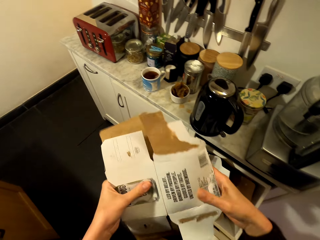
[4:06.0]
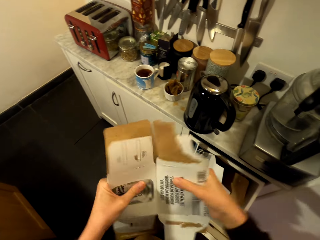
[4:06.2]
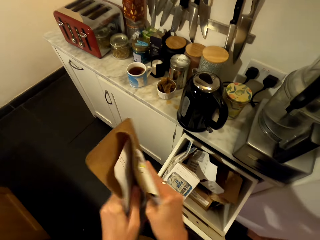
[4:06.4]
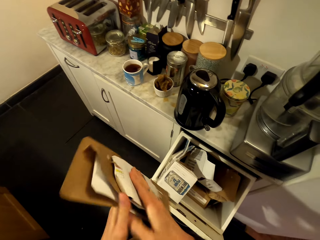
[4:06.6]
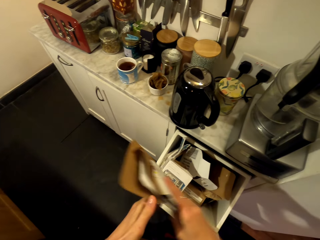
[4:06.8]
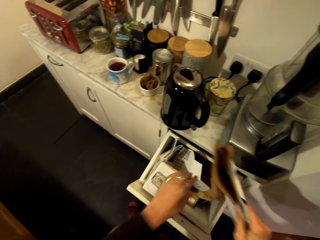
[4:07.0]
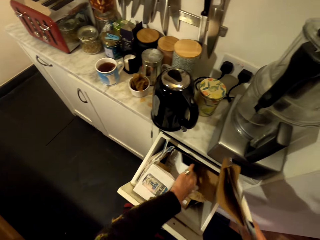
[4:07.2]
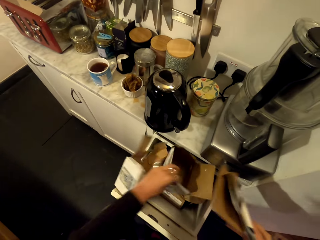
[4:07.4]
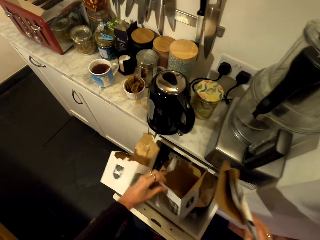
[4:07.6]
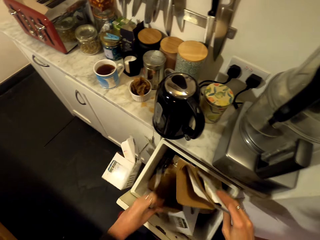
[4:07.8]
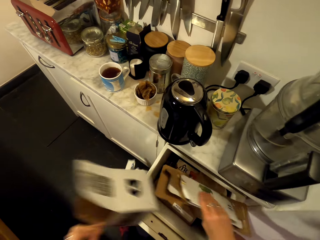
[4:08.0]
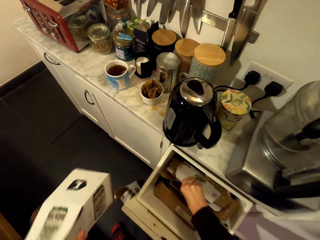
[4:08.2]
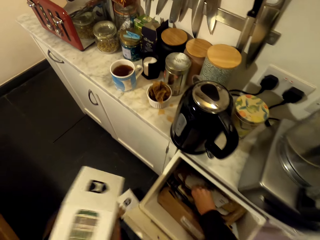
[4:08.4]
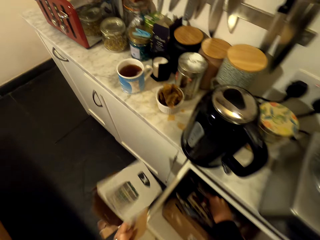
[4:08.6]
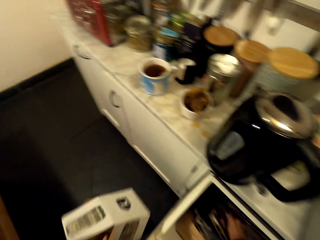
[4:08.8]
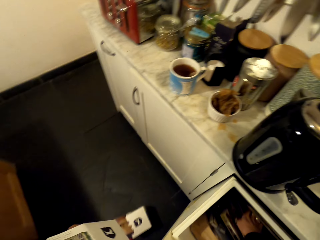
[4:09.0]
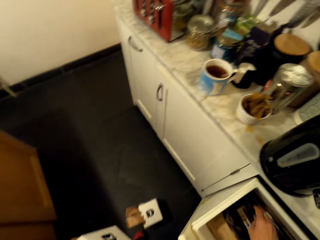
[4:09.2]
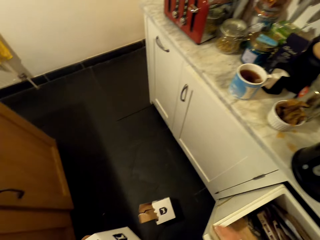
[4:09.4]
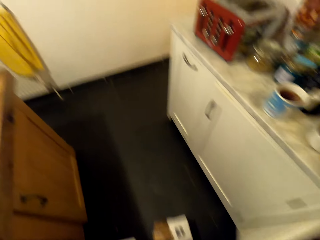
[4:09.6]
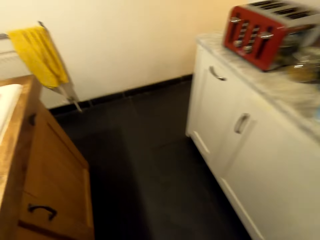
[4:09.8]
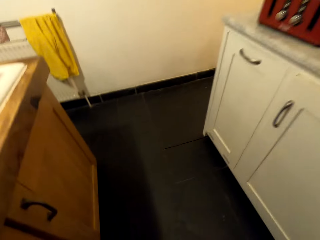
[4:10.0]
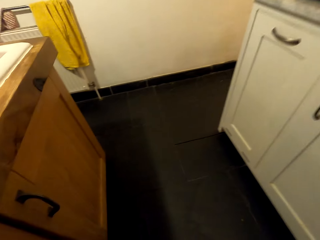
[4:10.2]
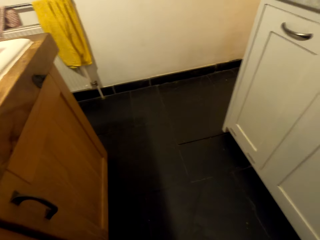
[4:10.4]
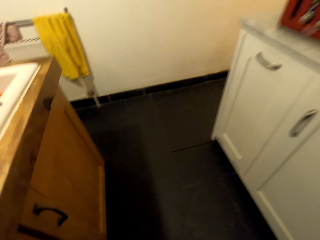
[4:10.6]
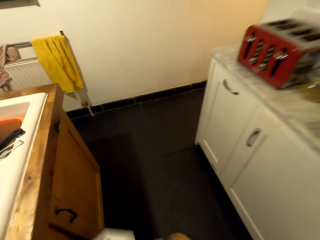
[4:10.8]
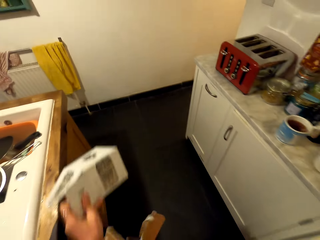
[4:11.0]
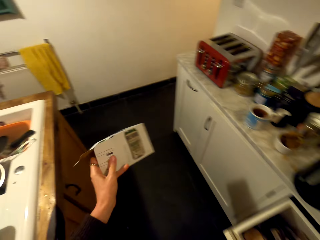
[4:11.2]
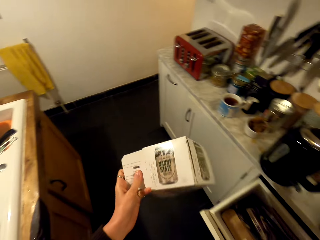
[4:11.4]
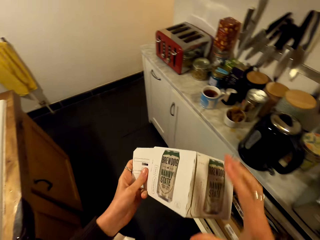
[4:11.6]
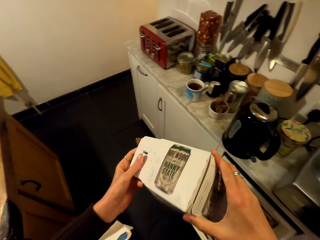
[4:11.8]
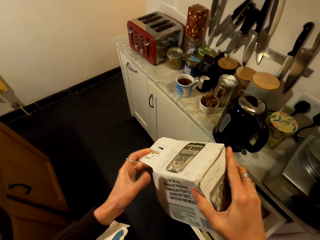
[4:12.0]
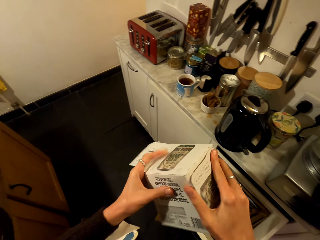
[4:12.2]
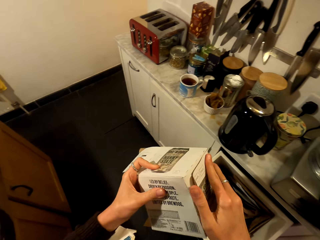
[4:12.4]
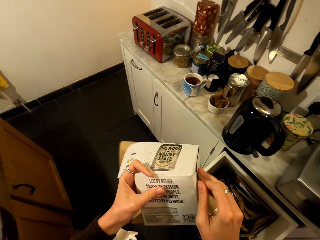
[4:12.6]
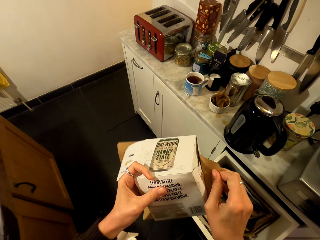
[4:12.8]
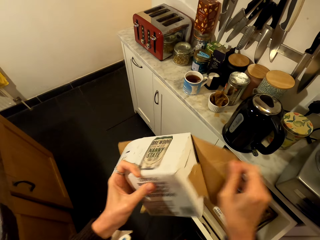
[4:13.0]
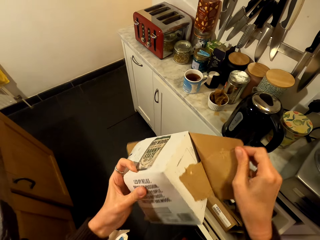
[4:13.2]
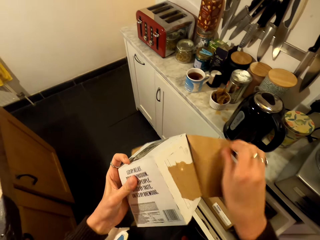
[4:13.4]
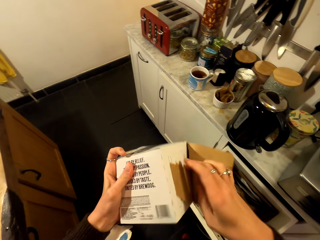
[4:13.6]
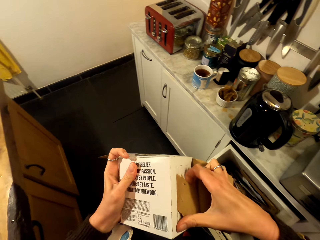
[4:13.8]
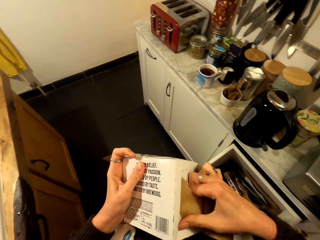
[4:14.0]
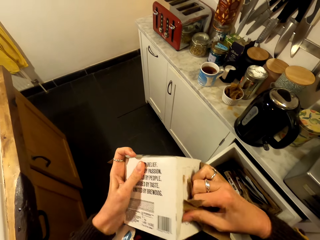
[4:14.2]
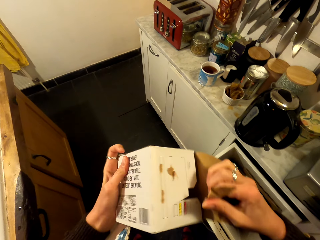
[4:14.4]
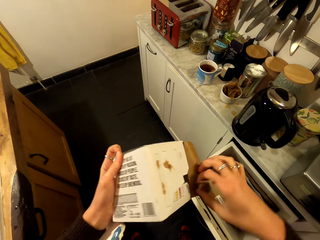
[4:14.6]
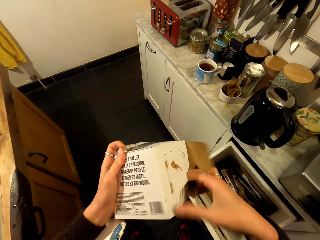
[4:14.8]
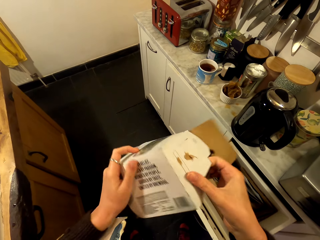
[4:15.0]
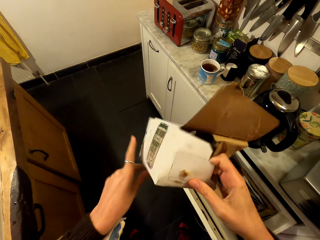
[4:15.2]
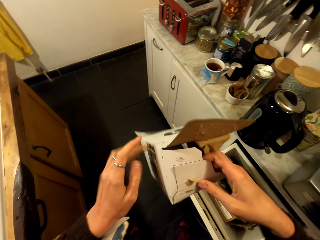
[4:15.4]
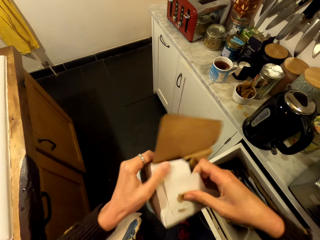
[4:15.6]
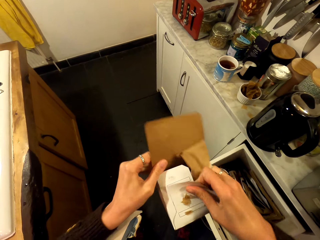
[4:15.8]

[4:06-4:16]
The camera wearer folds a box. She picks the box. She puts the box in the drawer. She picks the cardboard box on the floor. She holds the cardboard box with her hands. She unwraps the box.

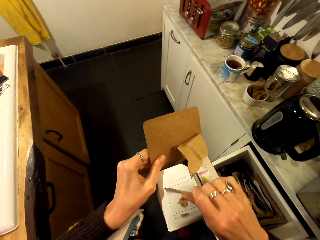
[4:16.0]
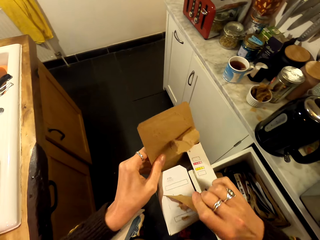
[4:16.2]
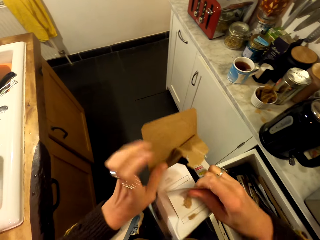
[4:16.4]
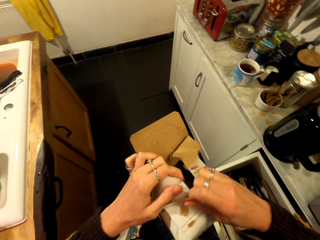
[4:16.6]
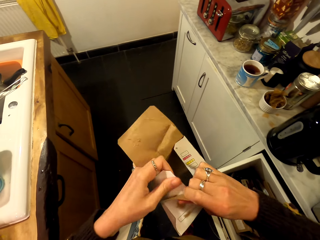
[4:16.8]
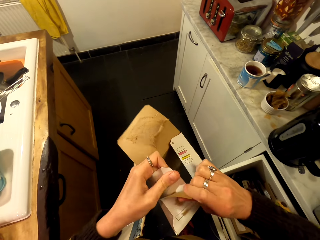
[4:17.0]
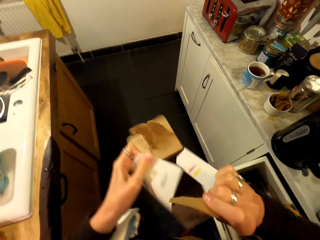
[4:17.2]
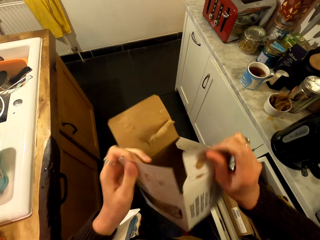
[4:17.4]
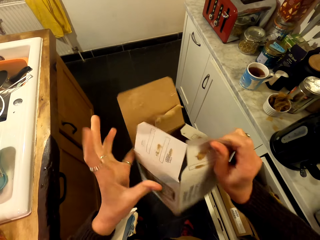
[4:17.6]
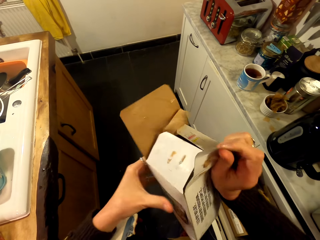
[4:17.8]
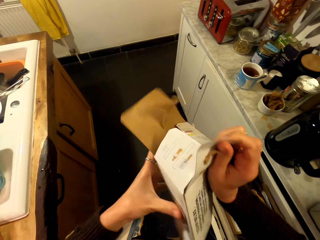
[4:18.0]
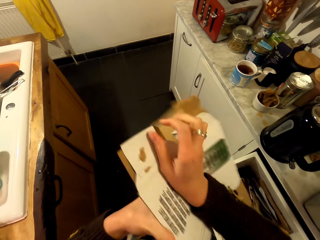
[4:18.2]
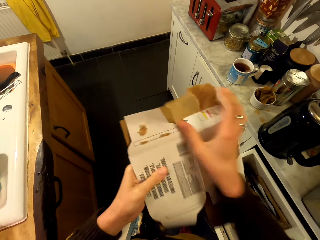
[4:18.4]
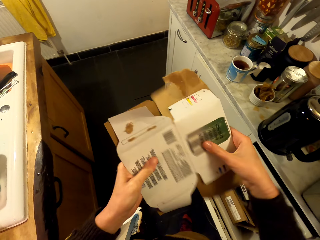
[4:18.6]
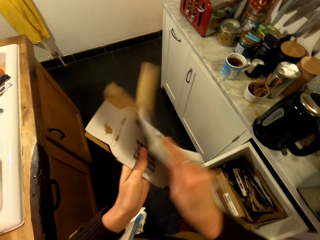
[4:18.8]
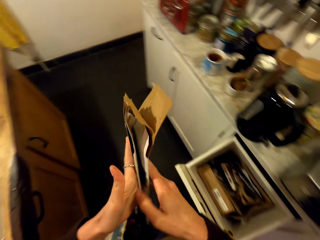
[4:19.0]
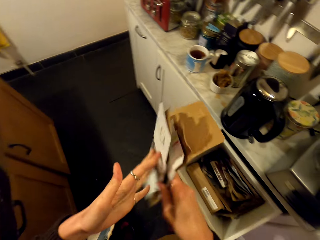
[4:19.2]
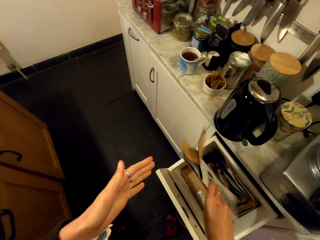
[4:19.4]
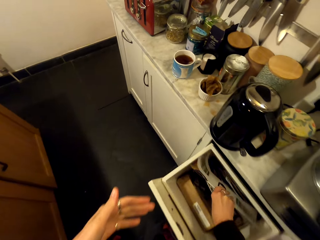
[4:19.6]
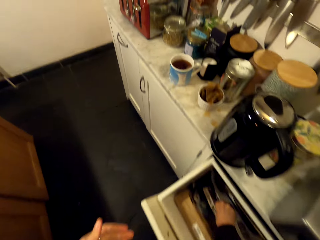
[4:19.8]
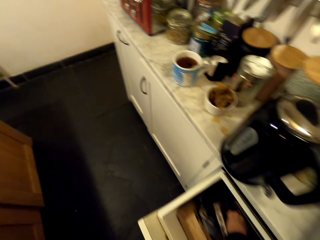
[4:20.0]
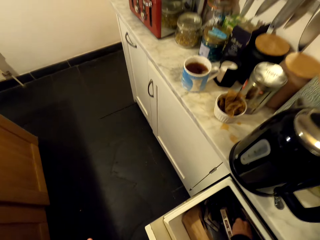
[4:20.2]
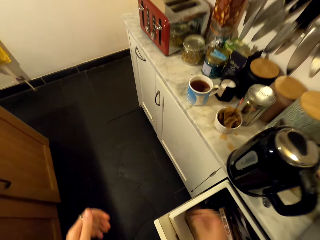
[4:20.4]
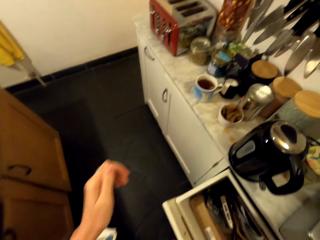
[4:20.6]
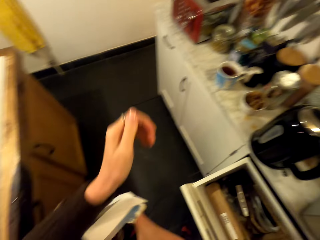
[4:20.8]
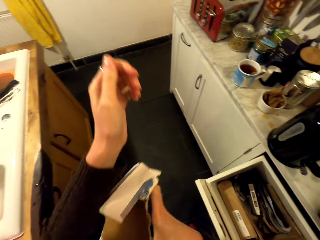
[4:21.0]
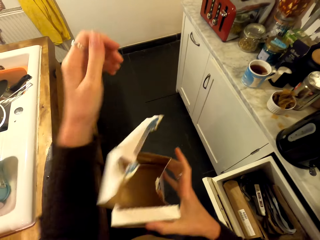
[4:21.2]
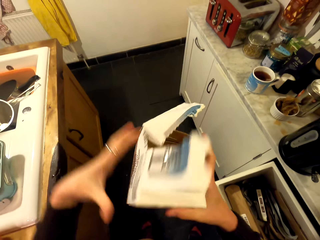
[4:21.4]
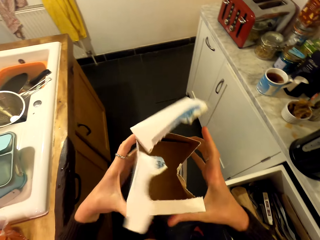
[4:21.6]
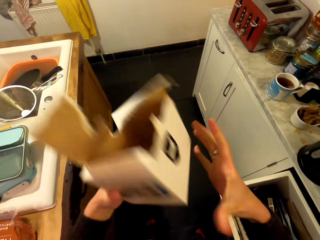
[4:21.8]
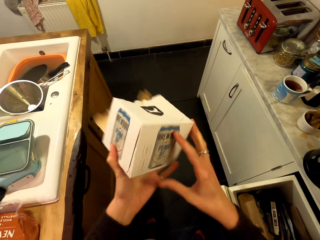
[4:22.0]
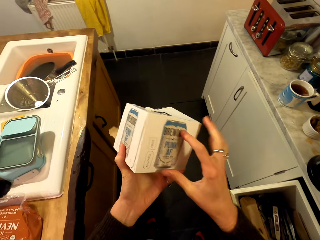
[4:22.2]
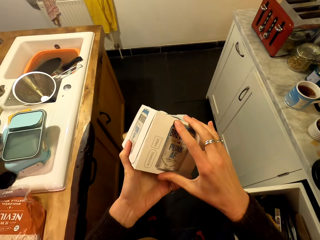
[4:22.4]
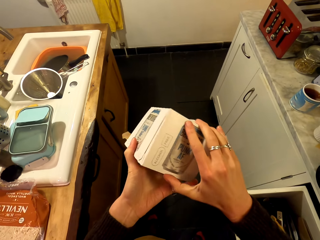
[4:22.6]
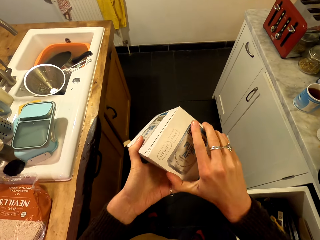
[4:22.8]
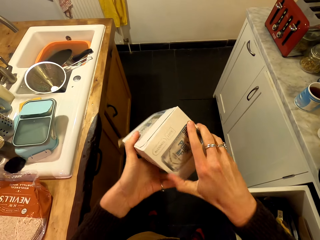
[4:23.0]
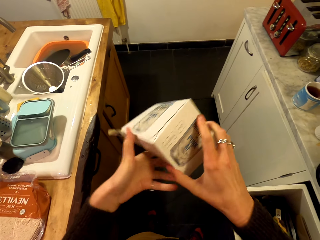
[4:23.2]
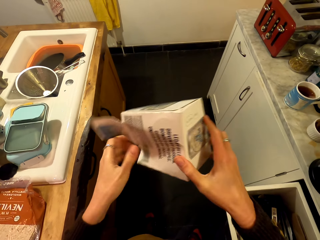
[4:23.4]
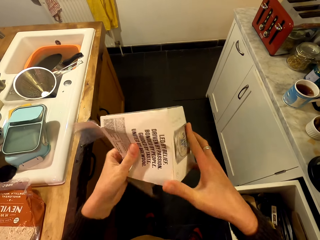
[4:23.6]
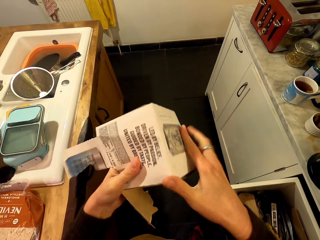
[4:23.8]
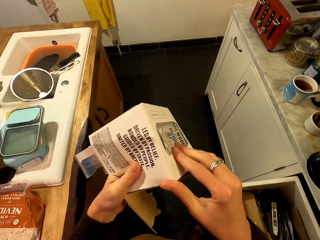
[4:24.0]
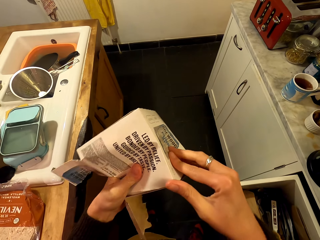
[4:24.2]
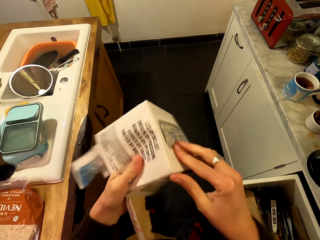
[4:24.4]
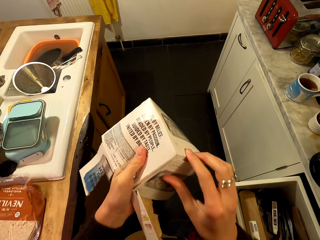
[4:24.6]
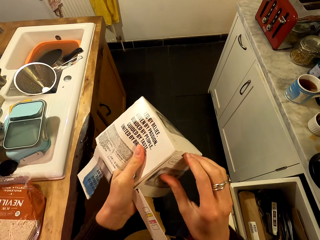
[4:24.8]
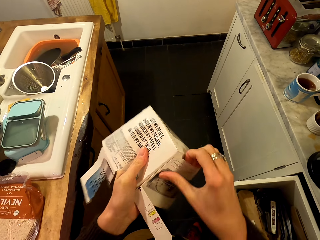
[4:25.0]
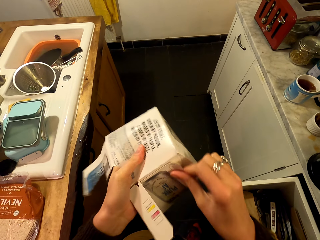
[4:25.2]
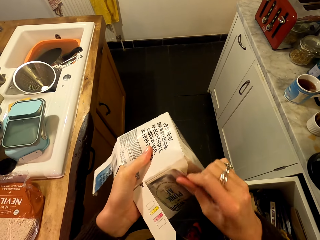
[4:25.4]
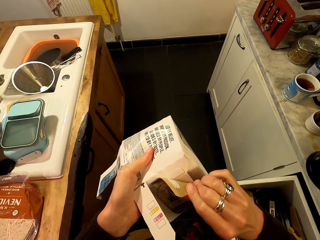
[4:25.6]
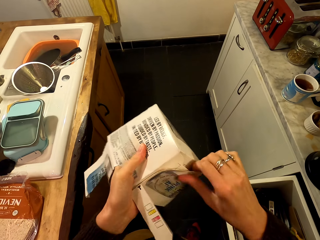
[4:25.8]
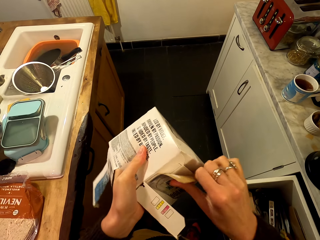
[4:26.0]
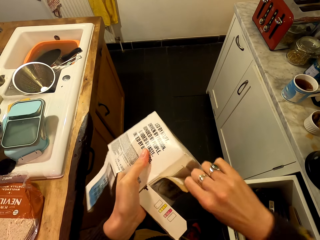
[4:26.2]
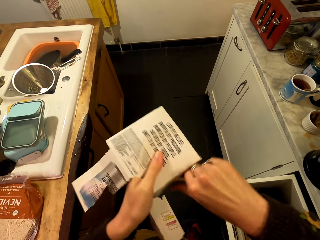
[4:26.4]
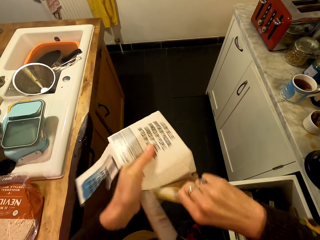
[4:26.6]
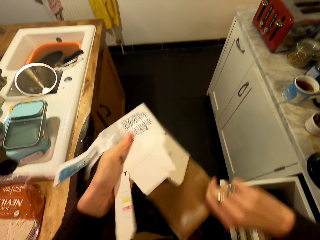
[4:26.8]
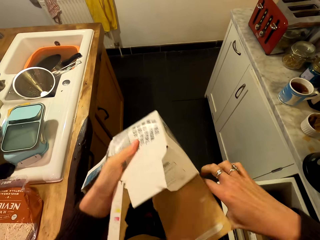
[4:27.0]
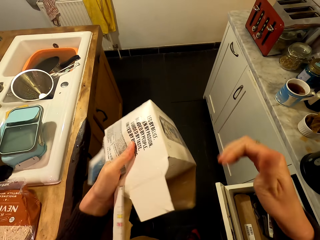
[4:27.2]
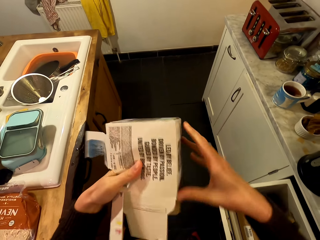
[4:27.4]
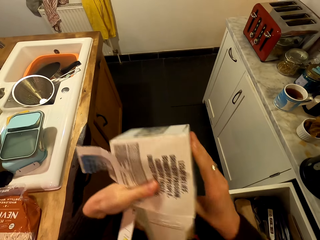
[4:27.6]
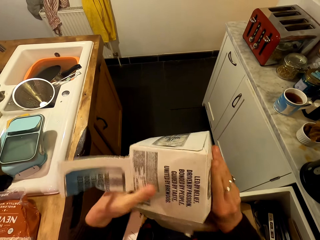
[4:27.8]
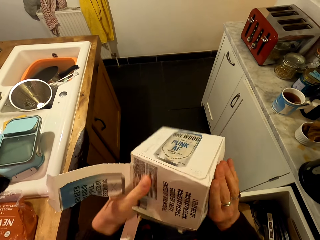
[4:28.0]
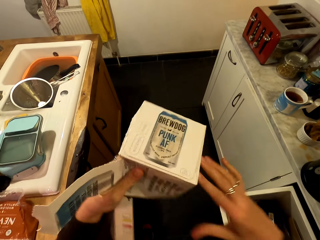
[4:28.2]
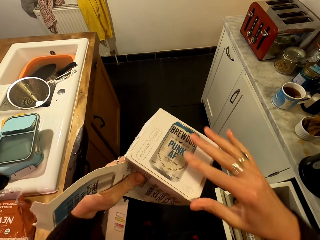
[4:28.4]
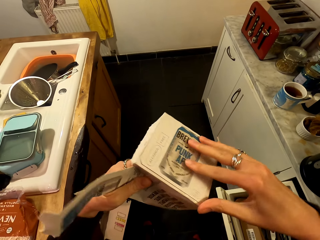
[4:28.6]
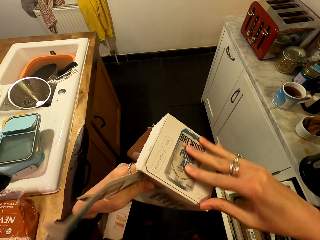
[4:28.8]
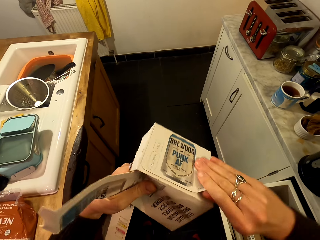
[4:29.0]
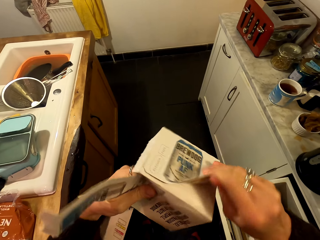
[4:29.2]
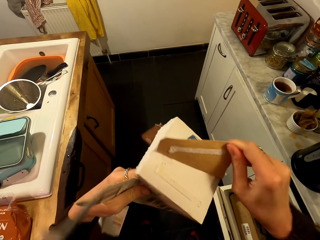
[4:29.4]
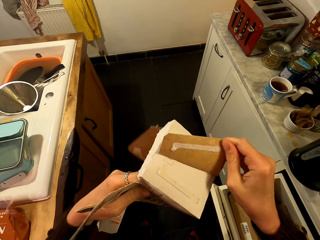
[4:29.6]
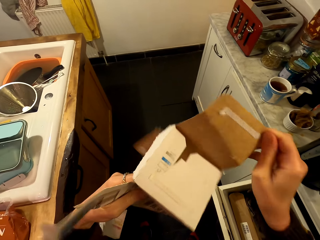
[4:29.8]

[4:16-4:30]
The camera wearer folds a box. She puts the cardboard box in the kitchen drawer. She holds the cardboard box with her hands. She unwraps the box.
